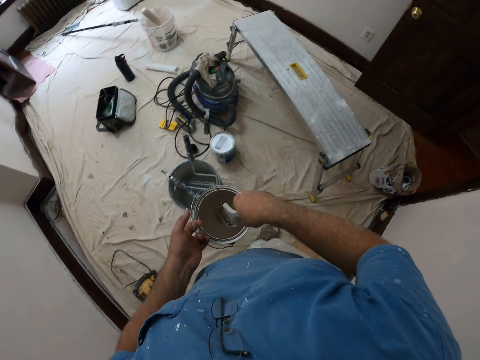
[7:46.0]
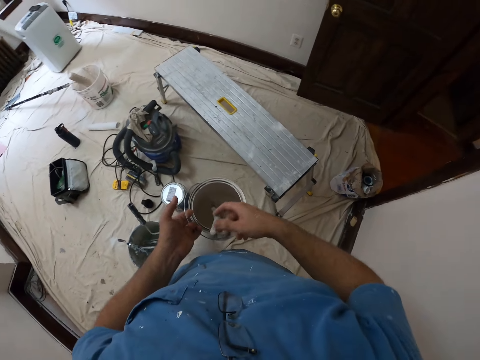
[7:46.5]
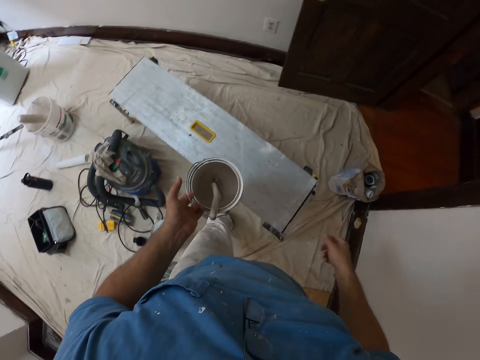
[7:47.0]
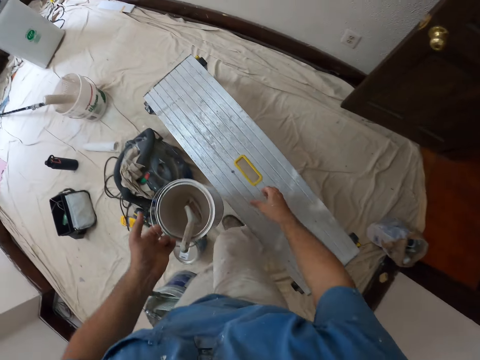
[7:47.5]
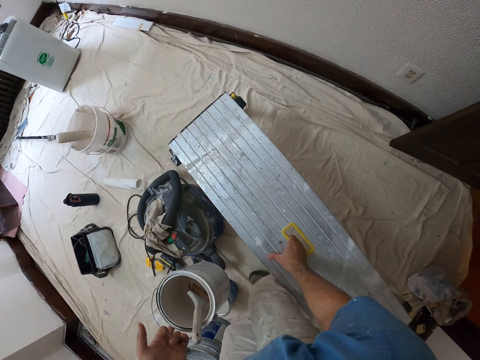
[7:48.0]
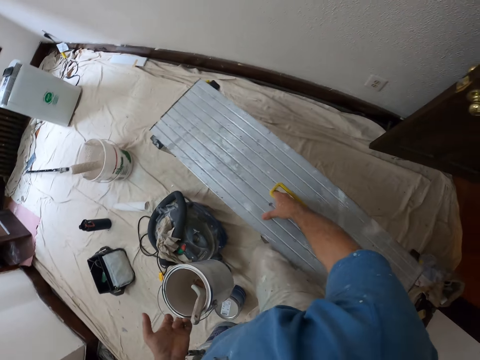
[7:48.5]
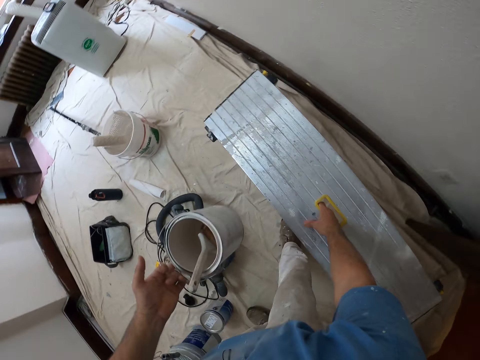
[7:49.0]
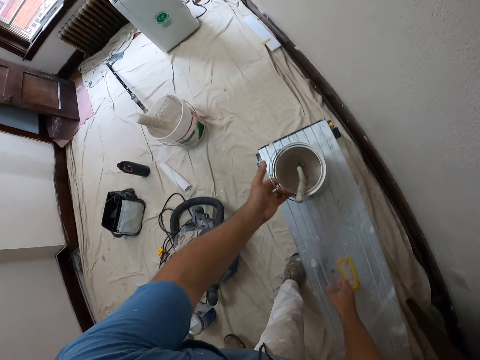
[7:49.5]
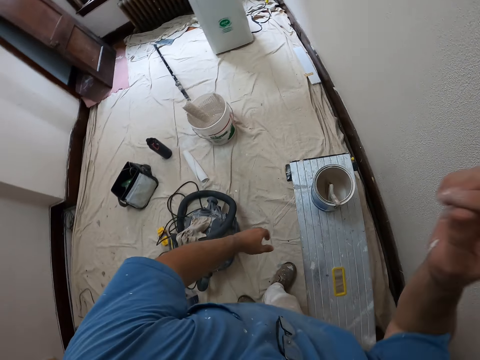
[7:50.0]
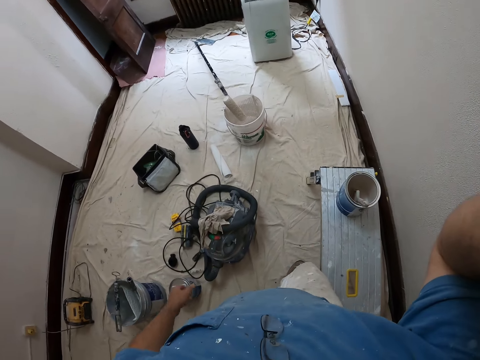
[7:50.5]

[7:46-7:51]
The camera wearer walks to a suitcase. He drops the paint brush into the bucket of paint in his left hand. He moves the suitcase with his right hand. He lifts a chair. He drops the bucket of paint on the suitcase. He raises his right hand up.
